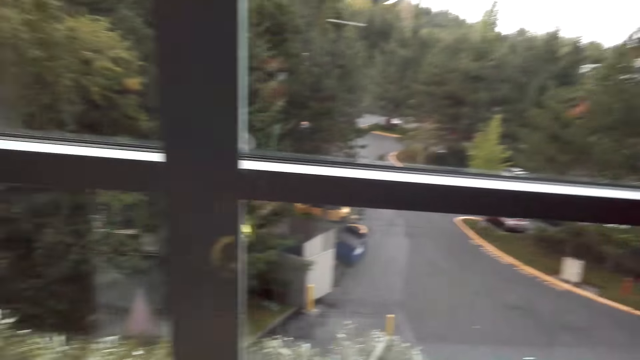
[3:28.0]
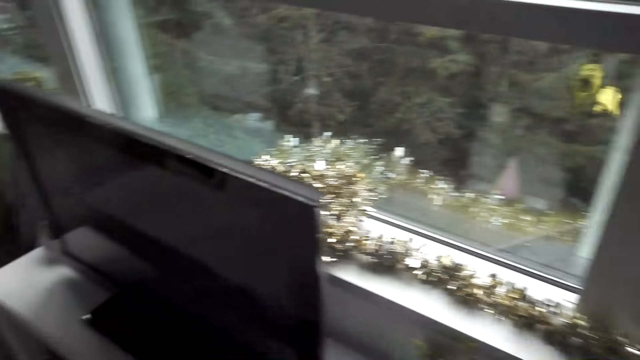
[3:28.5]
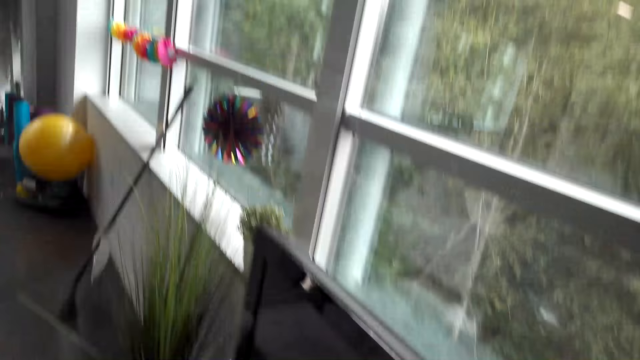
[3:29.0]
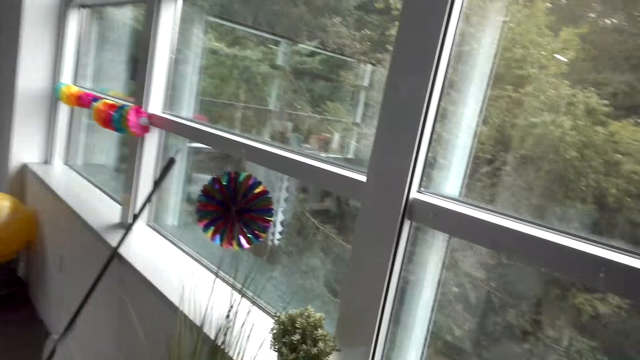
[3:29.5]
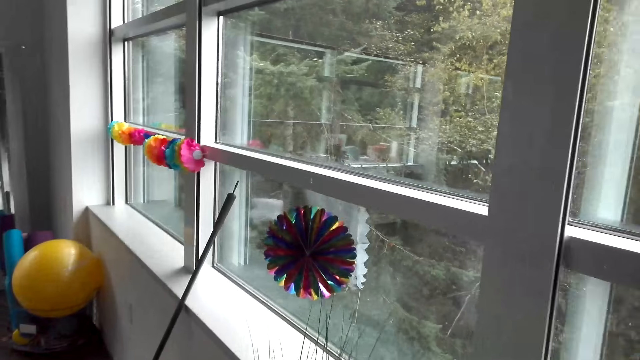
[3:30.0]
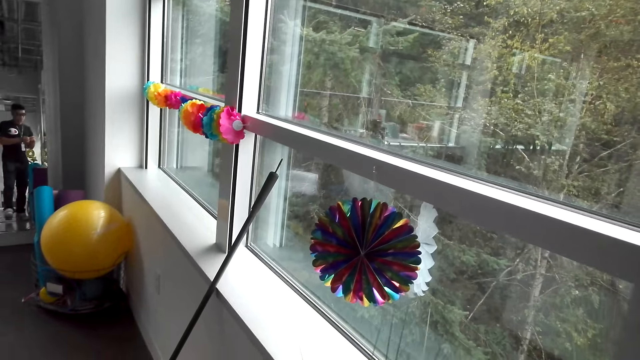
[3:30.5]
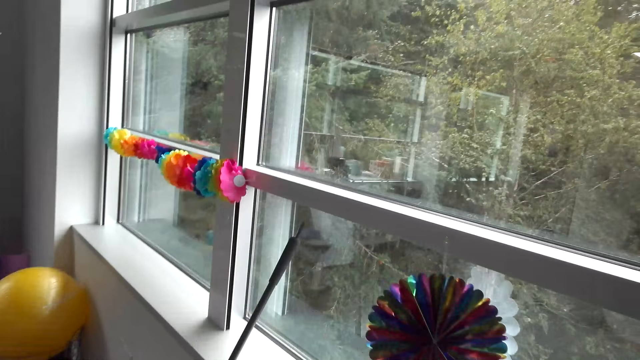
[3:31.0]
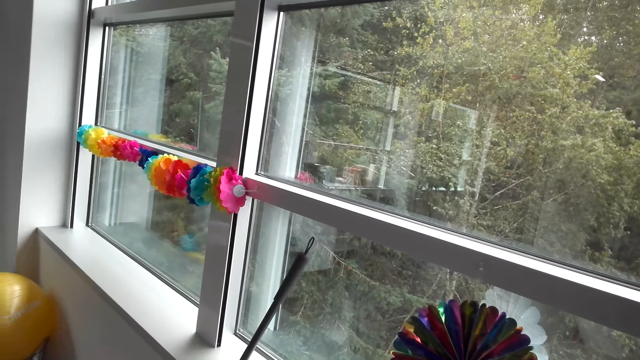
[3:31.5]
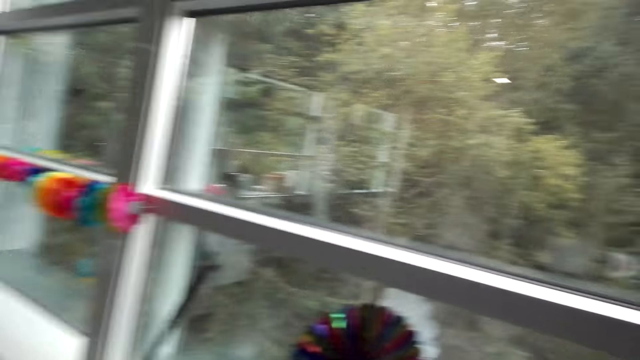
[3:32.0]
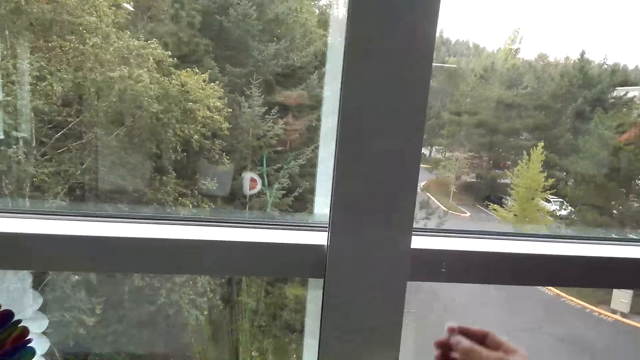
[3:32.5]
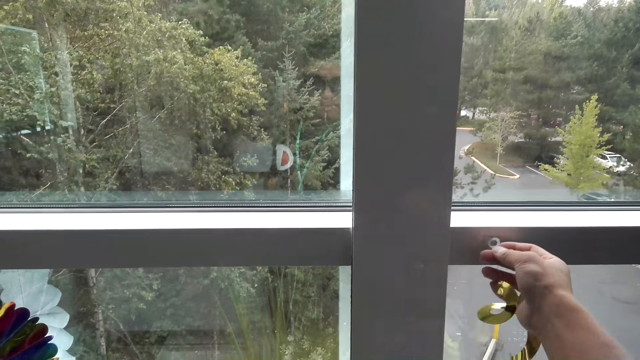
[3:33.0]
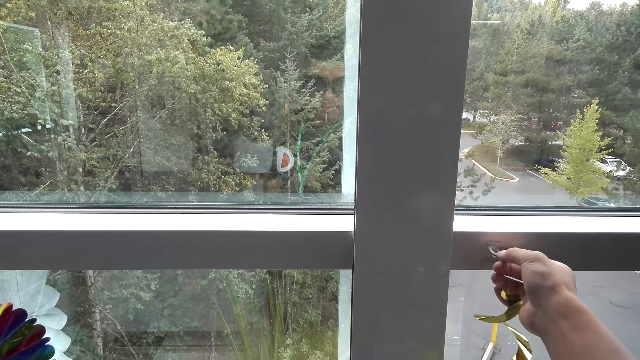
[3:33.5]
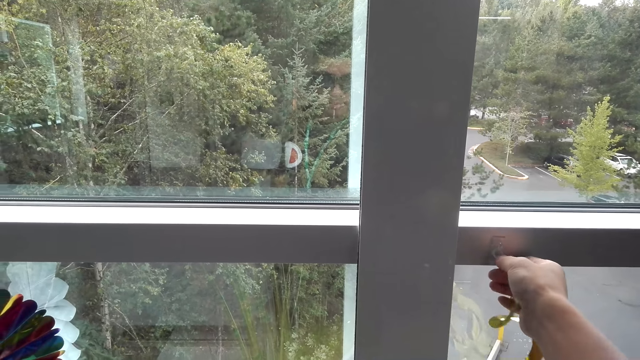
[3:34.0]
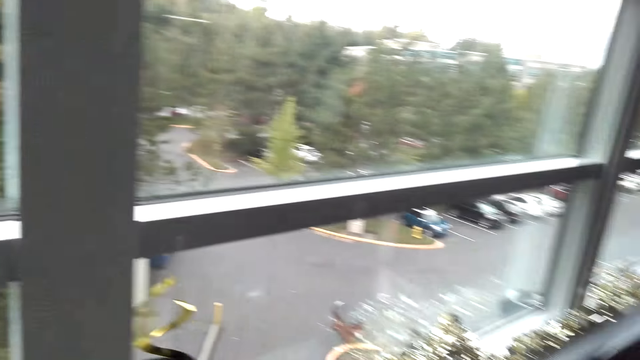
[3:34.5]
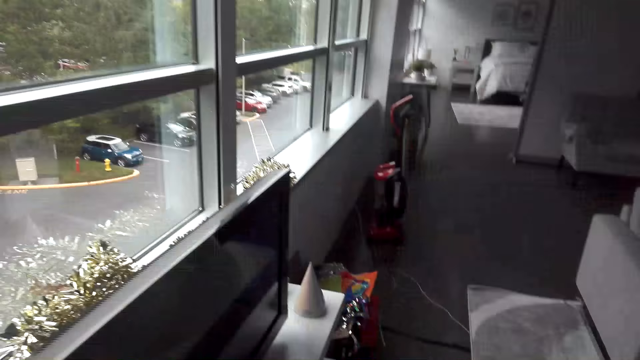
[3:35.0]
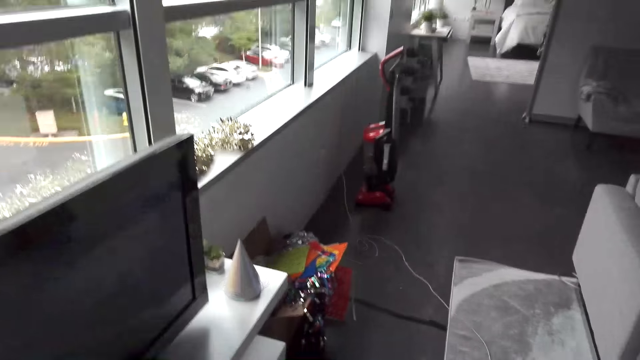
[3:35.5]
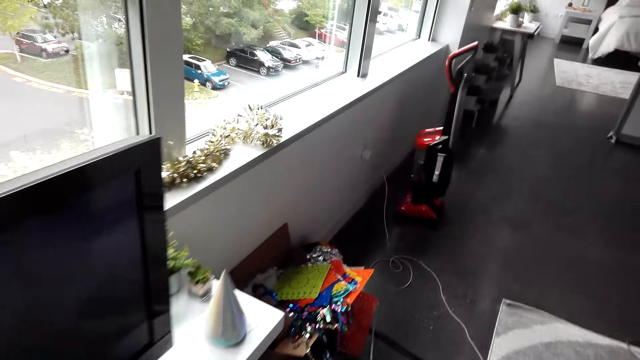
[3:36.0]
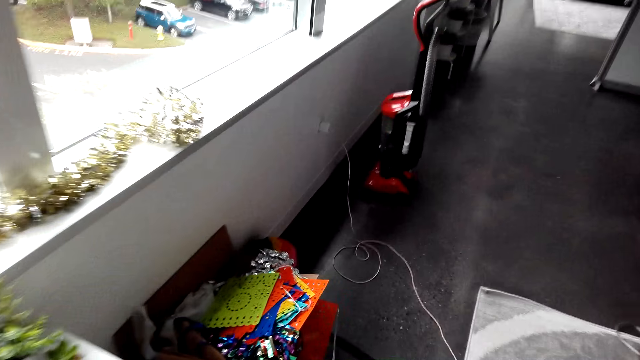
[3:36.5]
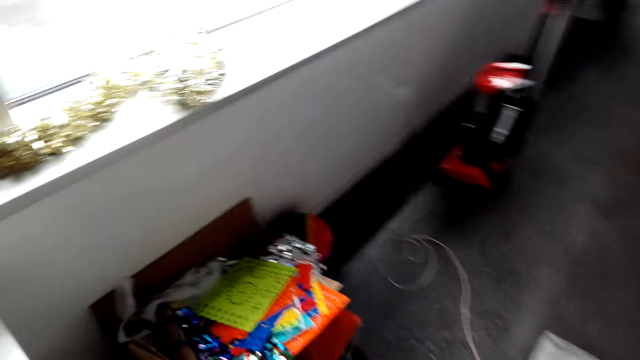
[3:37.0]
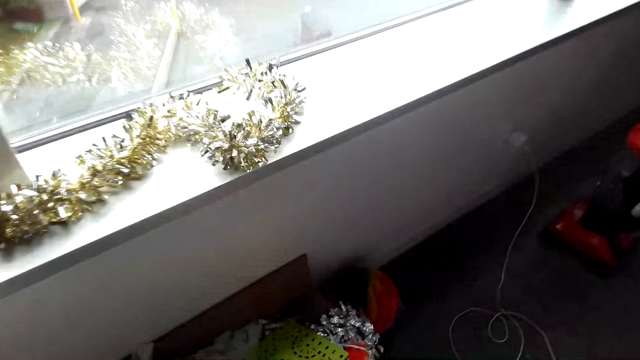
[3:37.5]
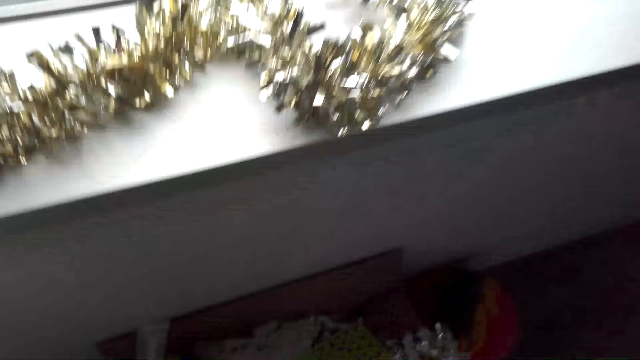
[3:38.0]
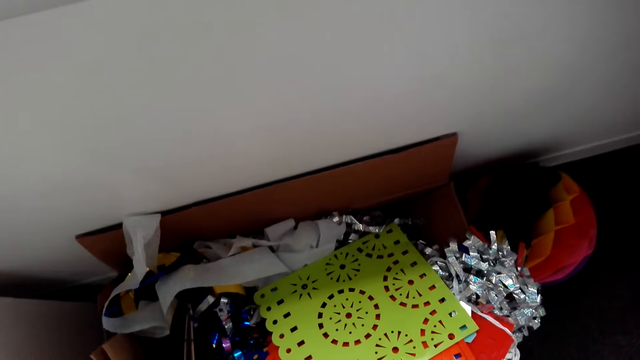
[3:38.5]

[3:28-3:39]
The camera wearer walks, hangs the decoration on the window and walks. They decorate the house.

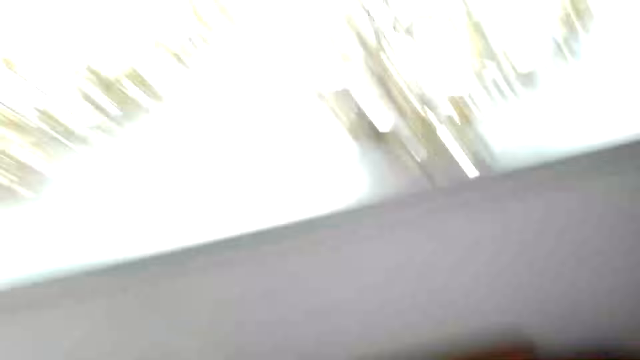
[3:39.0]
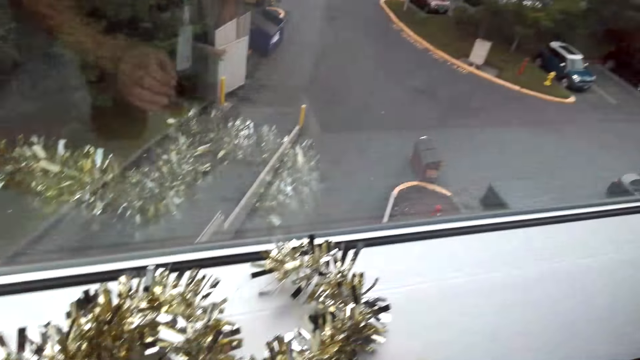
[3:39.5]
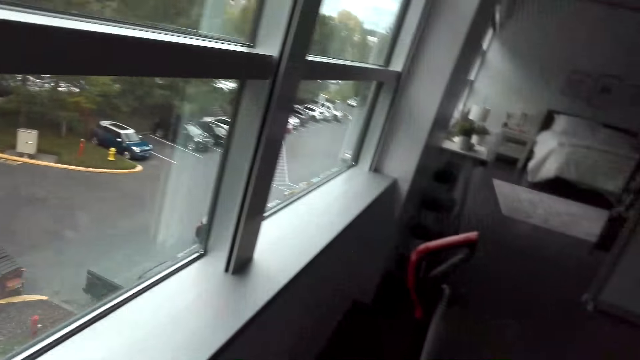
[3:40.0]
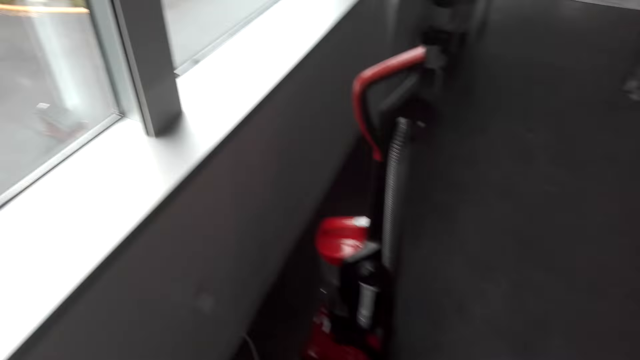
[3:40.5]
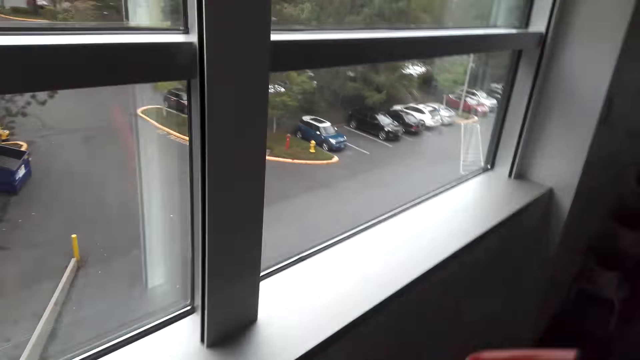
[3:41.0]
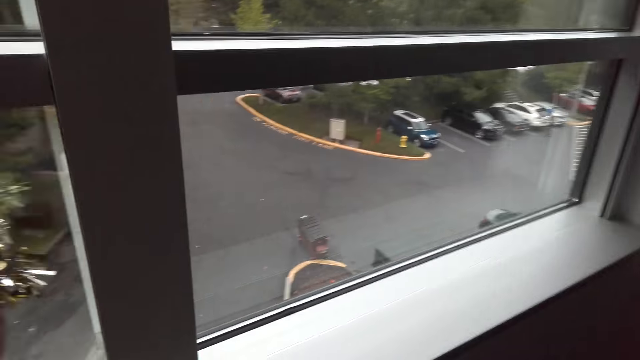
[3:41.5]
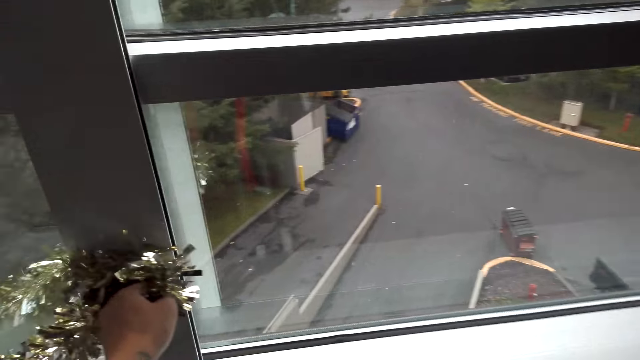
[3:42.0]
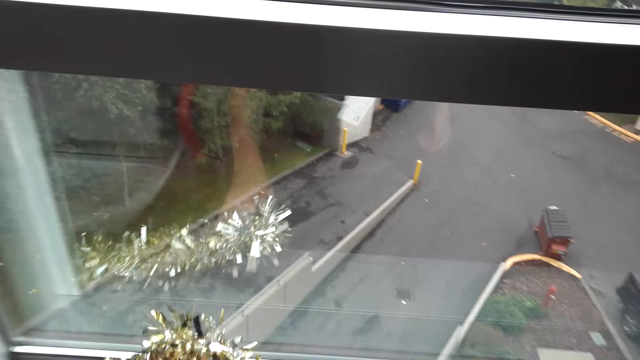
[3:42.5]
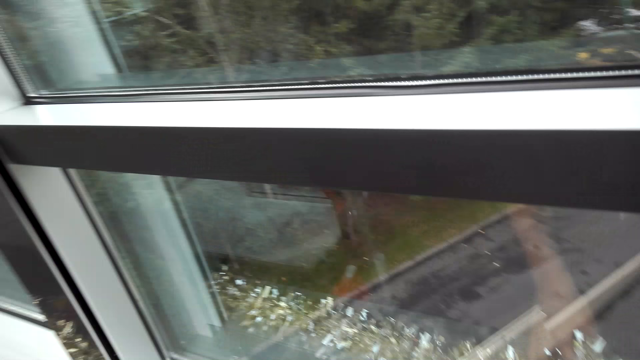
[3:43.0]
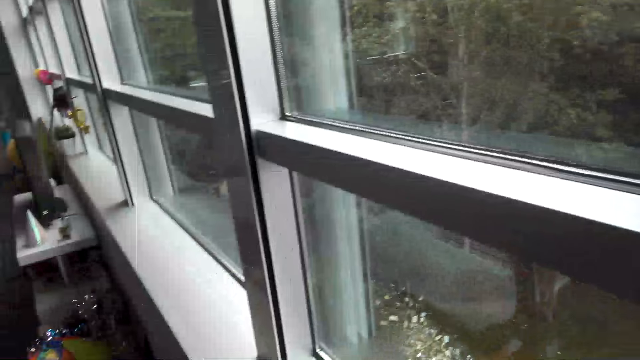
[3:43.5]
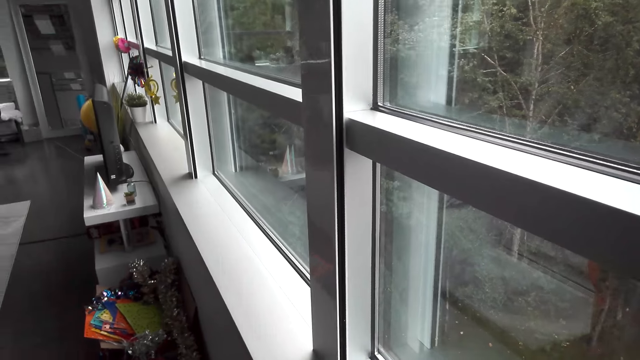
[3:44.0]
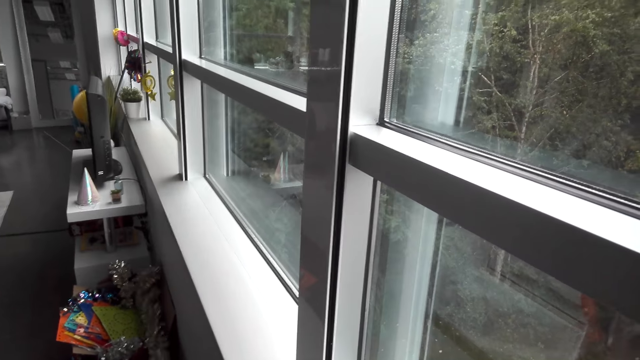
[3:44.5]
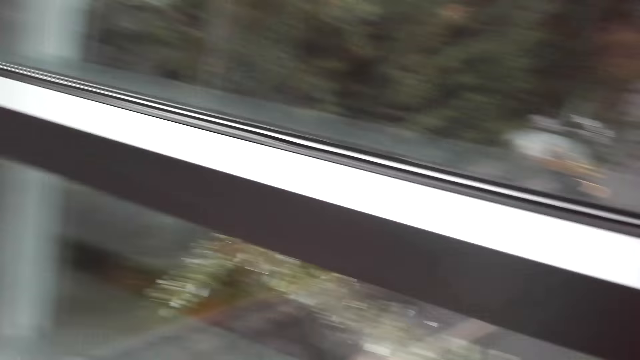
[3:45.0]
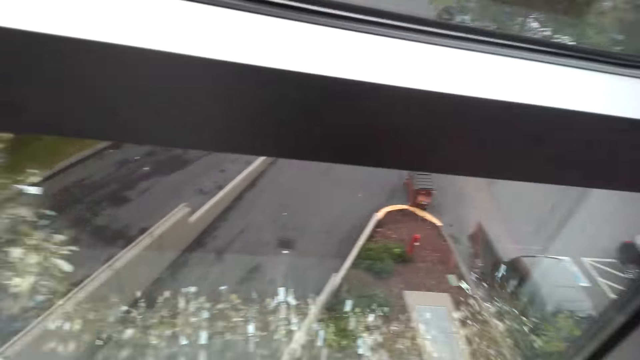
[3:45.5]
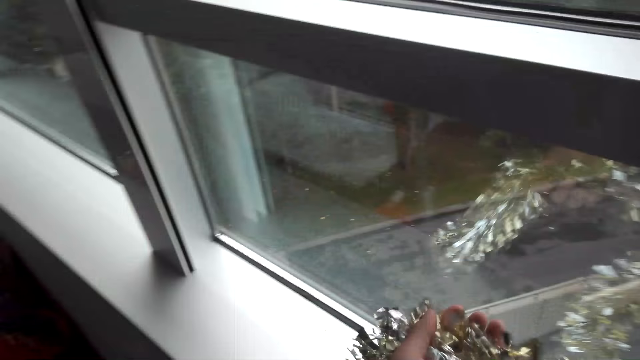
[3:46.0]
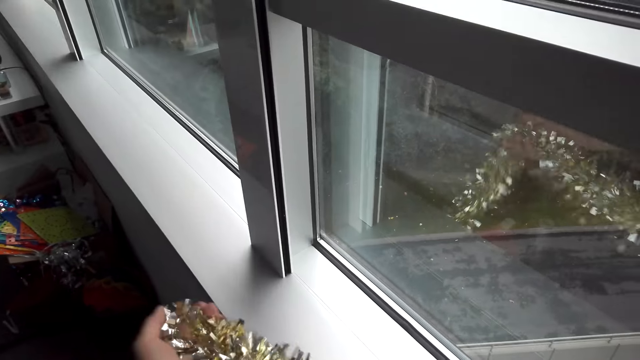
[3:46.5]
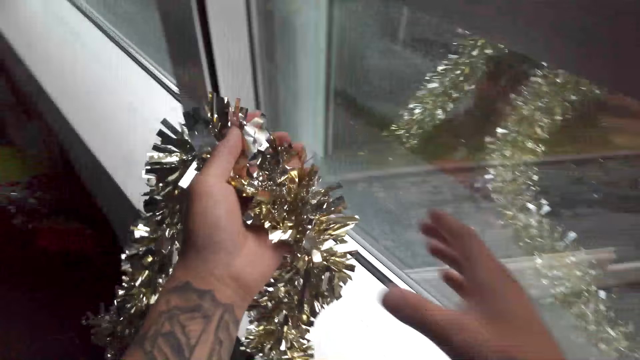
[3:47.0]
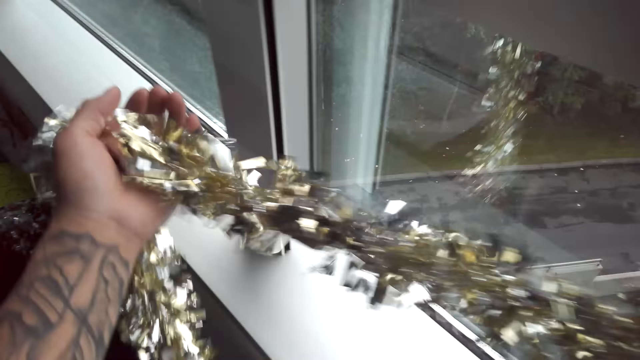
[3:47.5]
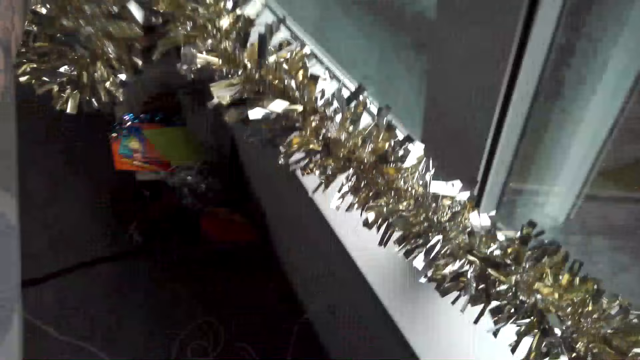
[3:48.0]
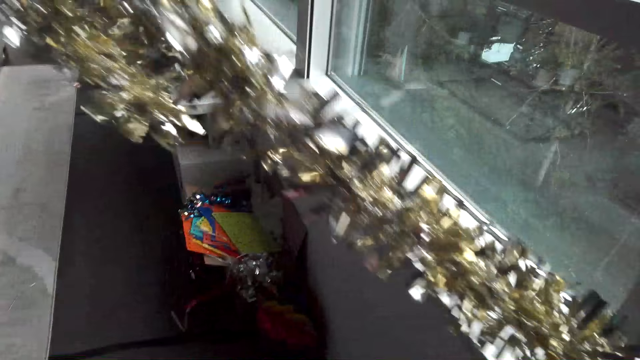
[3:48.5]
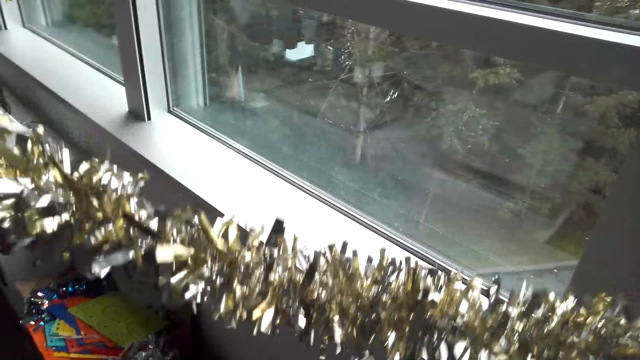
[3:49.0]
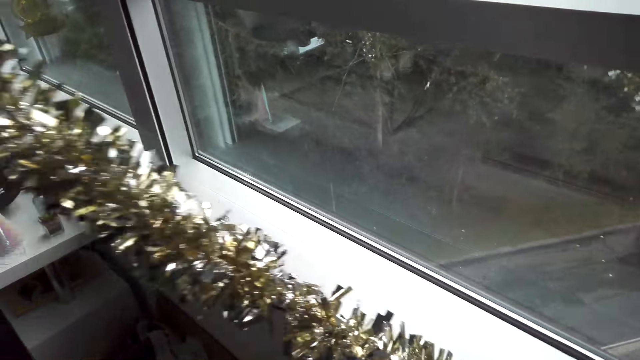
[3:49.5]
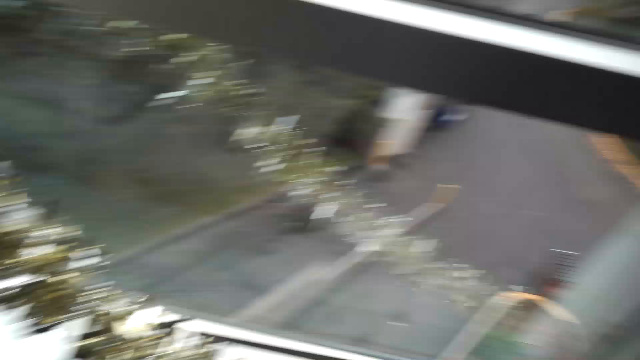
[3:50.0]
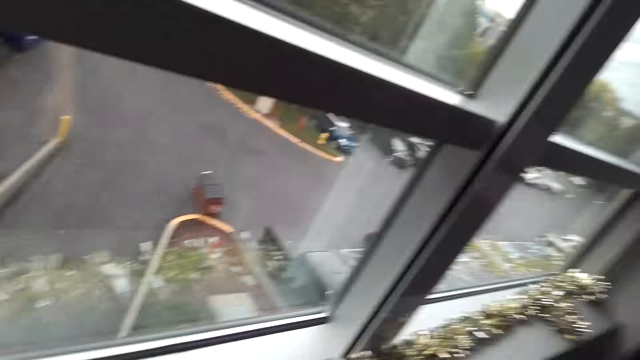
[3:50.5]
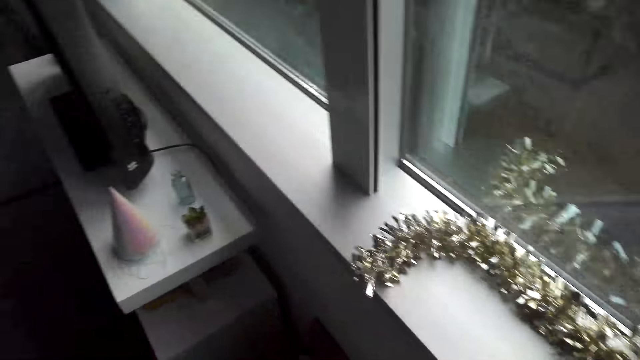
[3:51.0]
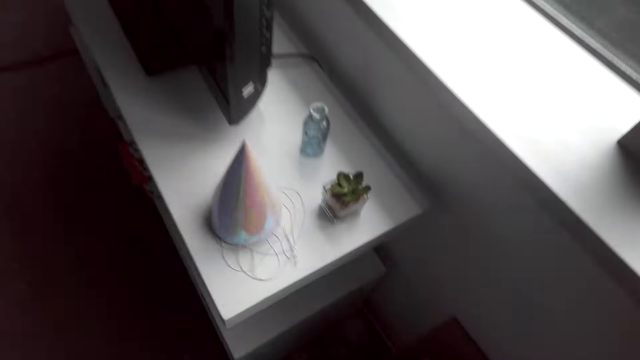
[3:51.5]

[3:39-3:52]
The camera wearer walks around. They carry a decoration and put the decoration by the window. They hold the decoration with both hands and pull the decoration. They pull the decoration again. They move the decorations. They put the decoration by the window and look around.
